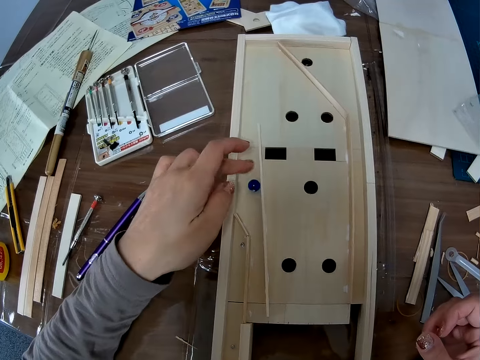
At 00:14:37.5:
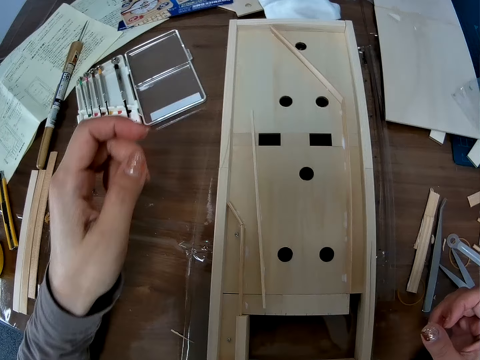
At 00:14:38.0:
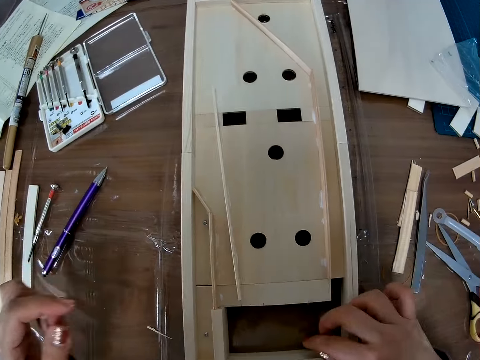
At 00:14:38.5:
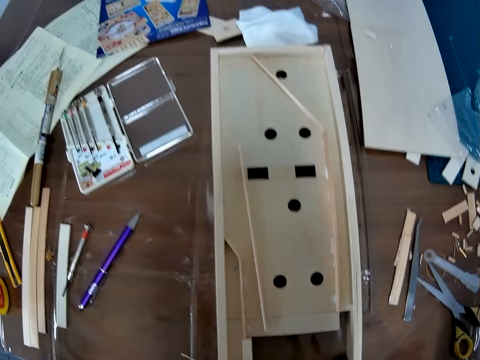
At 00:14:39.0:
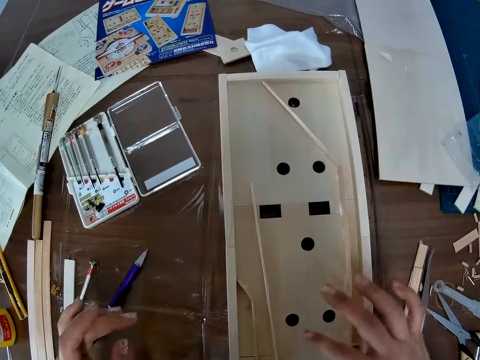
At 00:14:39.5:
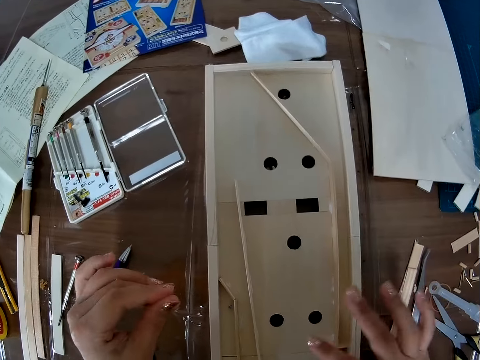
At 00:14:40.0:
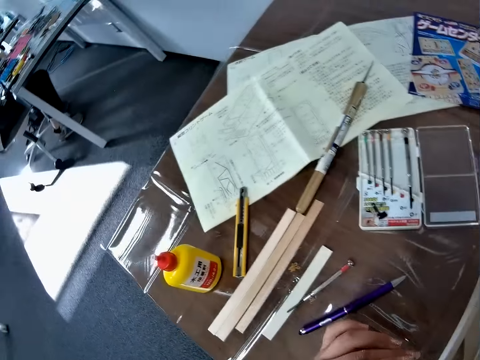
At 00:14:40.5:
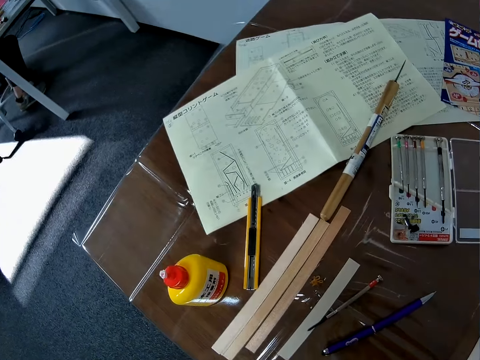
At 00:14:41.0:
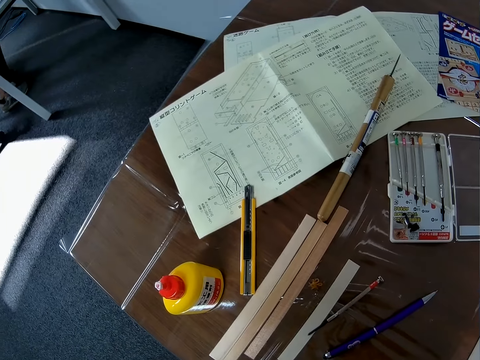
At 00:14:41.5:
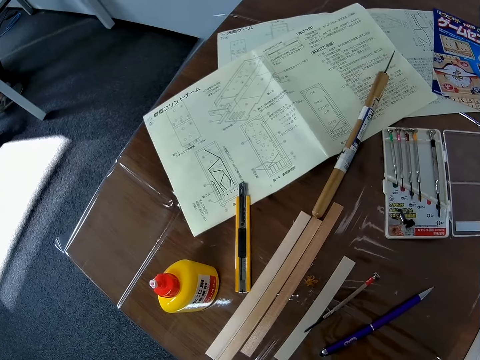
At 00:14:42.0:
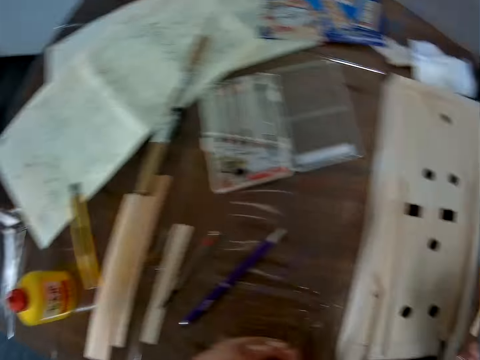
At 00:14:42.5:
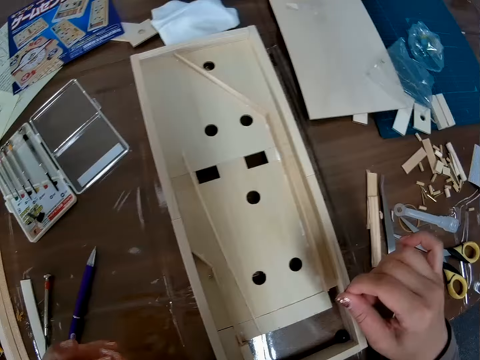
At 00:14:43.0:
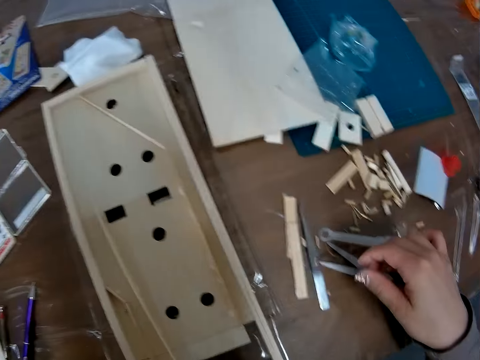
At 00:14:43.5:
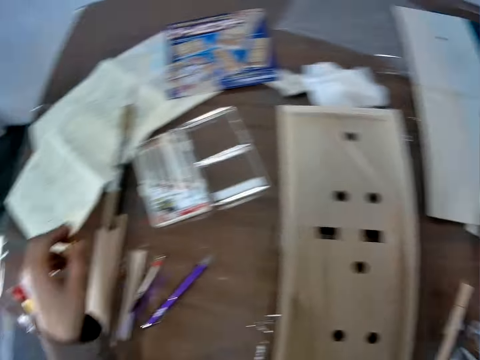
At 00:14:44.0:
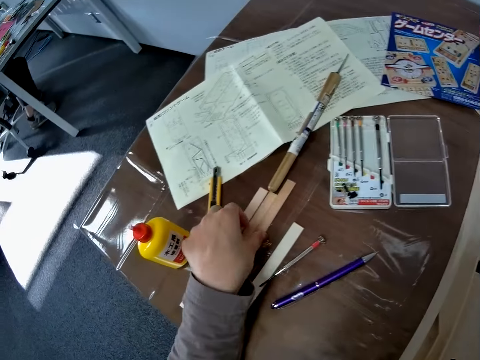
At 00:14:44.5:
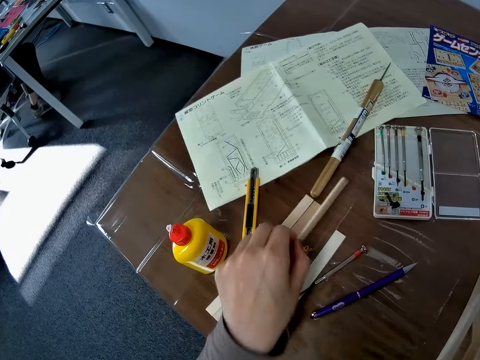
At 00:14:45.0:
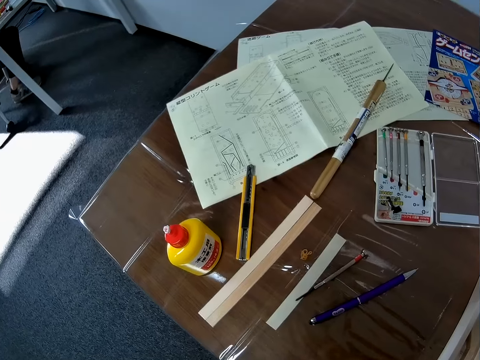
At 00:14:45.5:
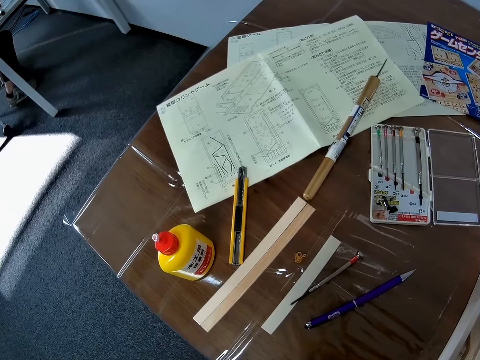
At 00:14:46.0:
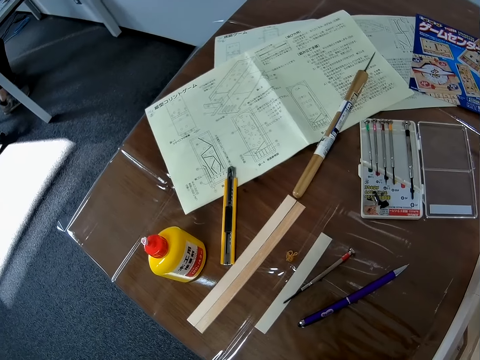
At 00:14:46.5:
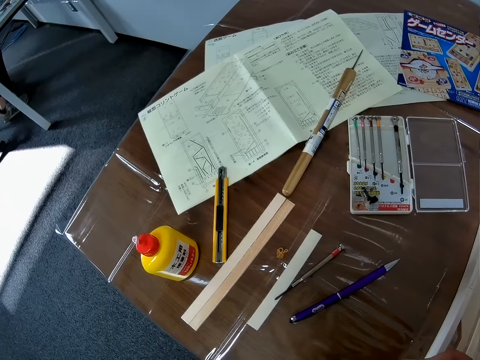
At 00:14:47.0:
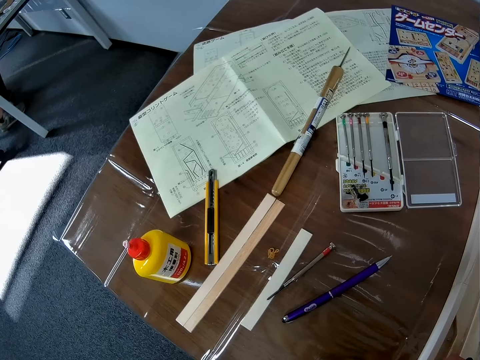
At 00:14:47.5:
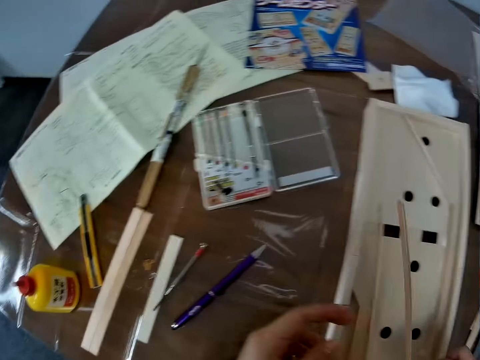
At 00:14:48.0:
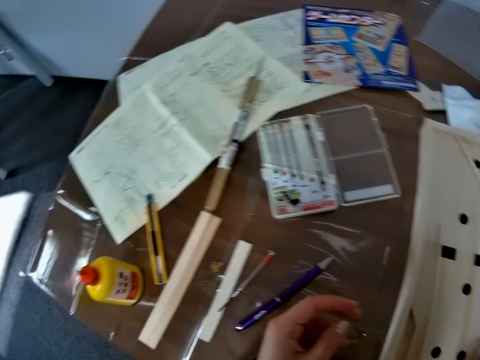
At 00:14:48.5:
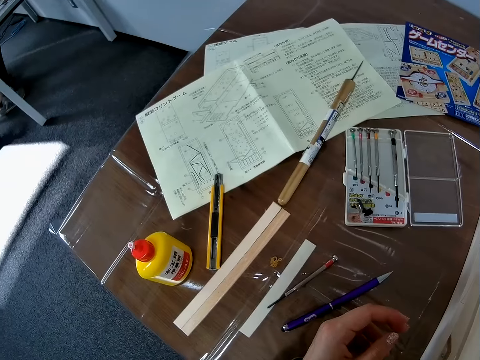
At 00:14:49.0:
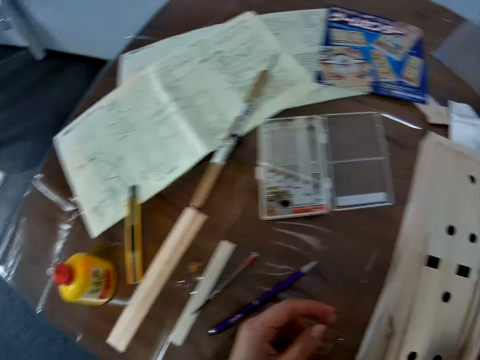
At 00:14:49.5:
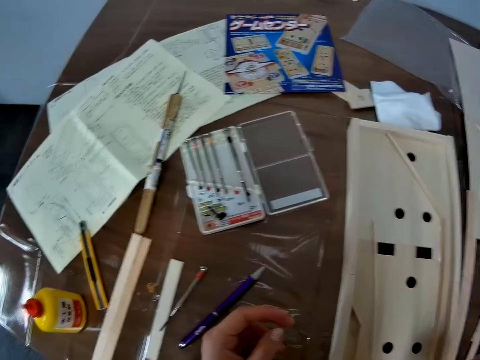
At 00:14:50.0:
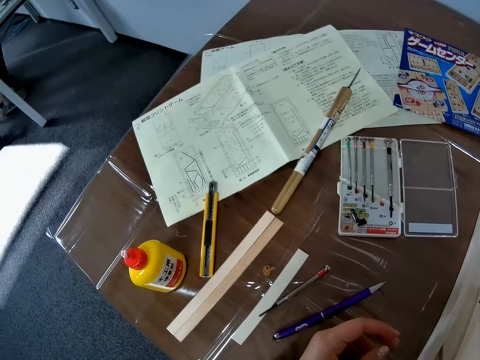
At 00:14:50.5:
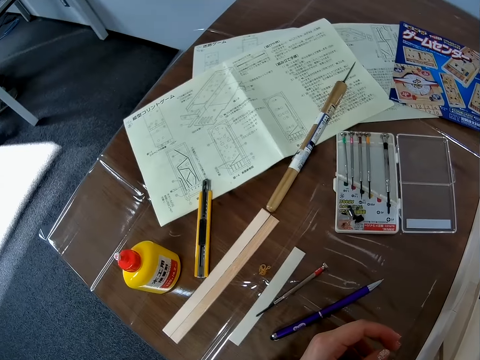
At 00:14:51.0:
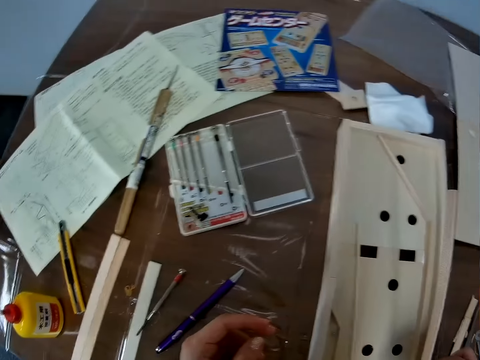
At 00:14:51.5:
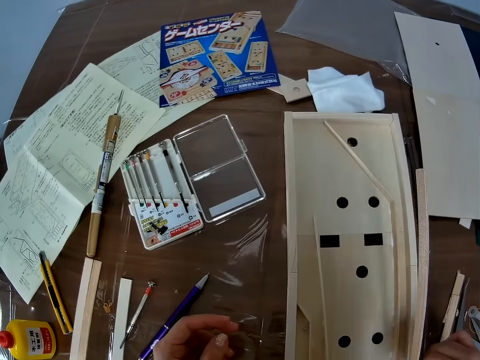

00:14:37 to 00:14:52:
The camera wearer strikes the glass marble. They pass a crystal stone in the piece of wood in the wooden craft. They pick up another piece of wood on the table.

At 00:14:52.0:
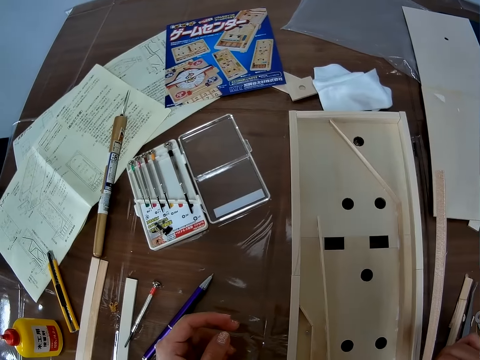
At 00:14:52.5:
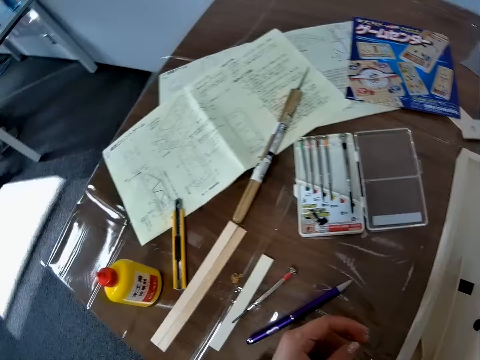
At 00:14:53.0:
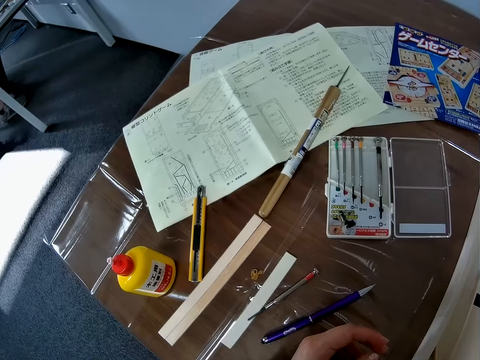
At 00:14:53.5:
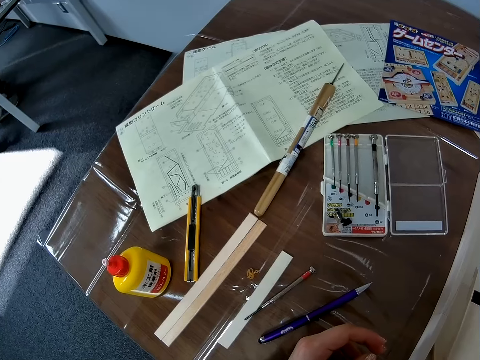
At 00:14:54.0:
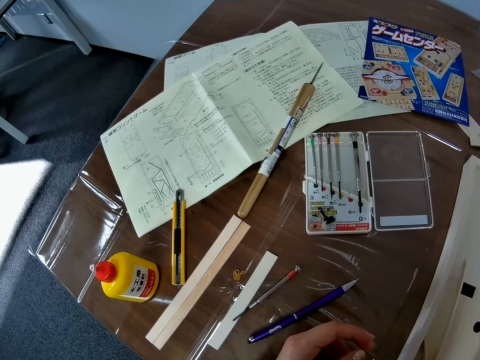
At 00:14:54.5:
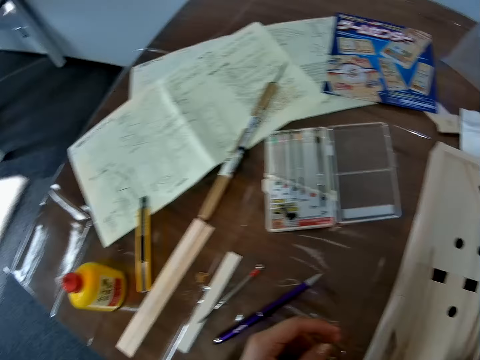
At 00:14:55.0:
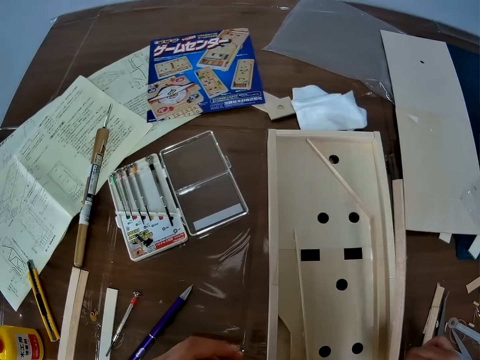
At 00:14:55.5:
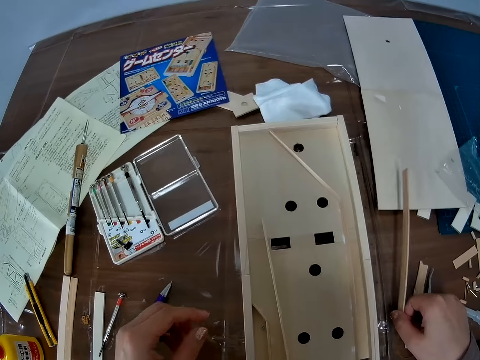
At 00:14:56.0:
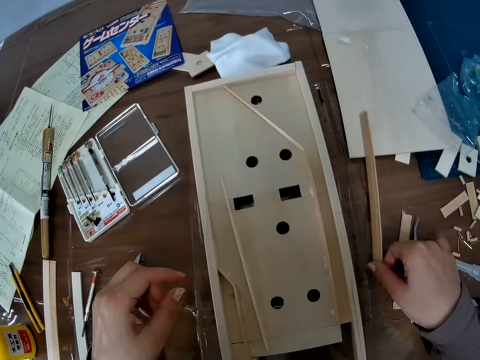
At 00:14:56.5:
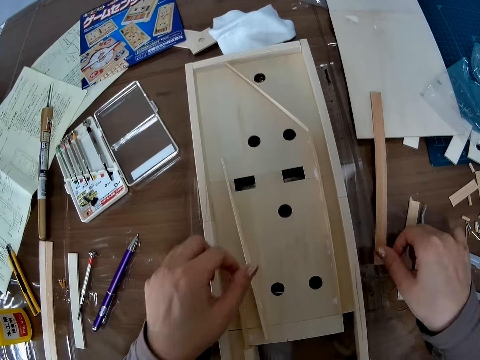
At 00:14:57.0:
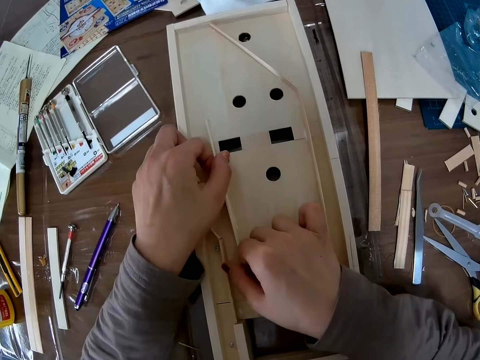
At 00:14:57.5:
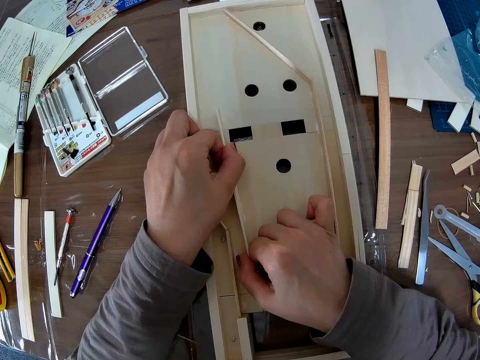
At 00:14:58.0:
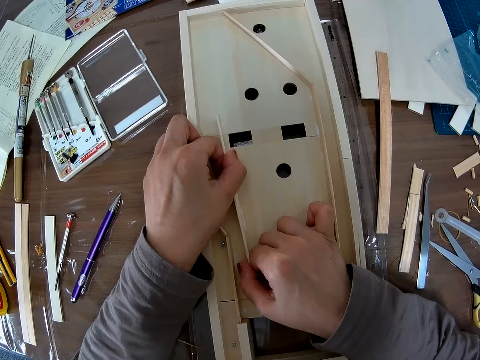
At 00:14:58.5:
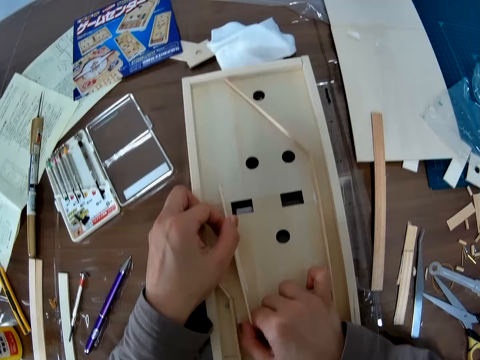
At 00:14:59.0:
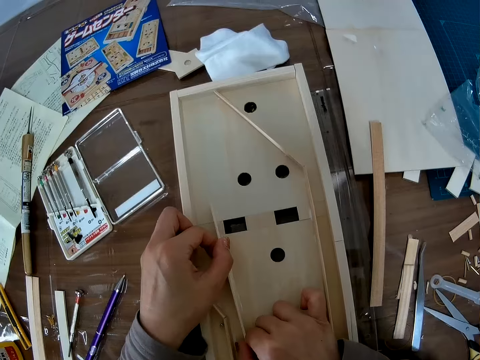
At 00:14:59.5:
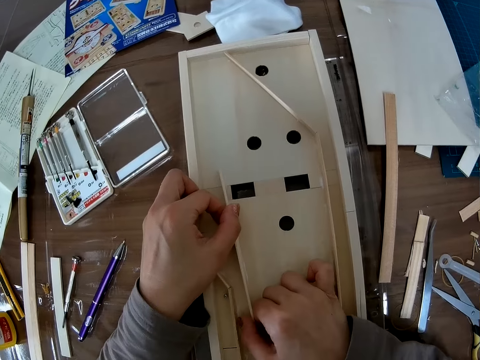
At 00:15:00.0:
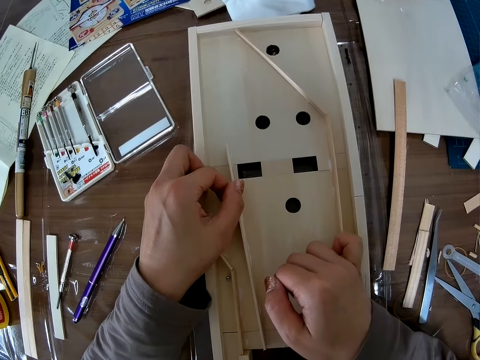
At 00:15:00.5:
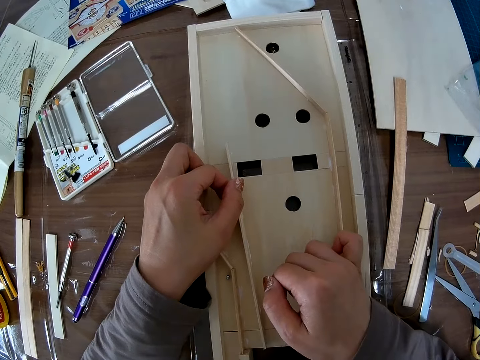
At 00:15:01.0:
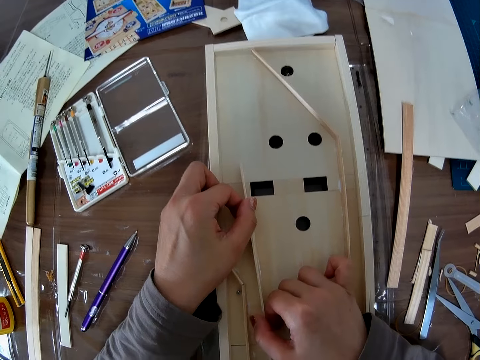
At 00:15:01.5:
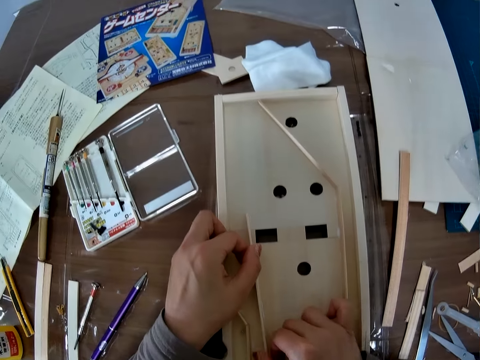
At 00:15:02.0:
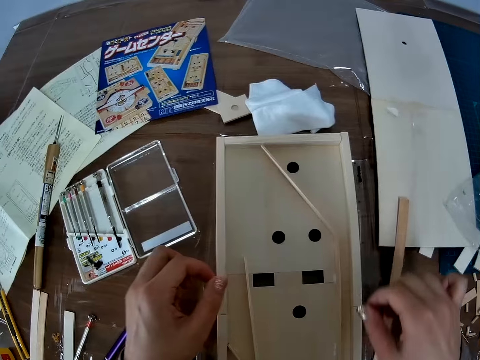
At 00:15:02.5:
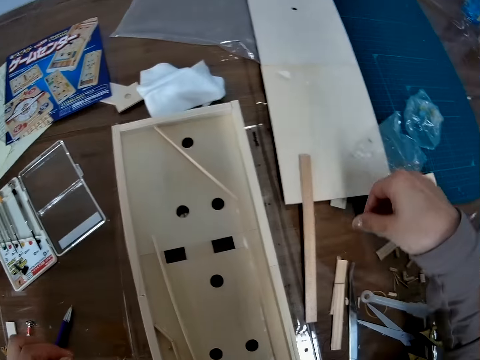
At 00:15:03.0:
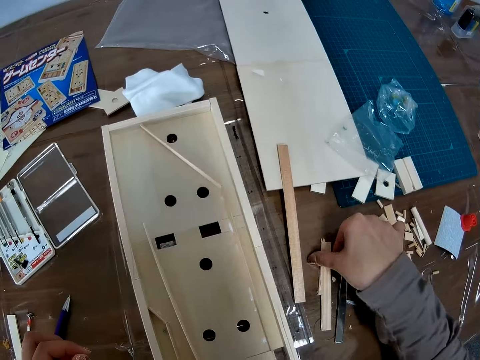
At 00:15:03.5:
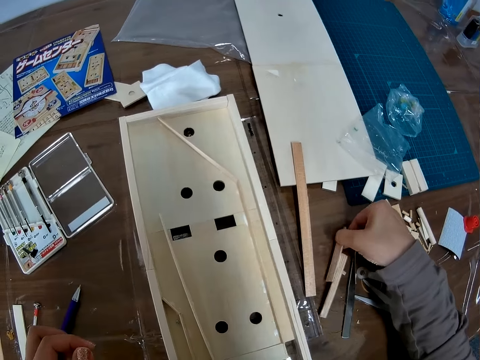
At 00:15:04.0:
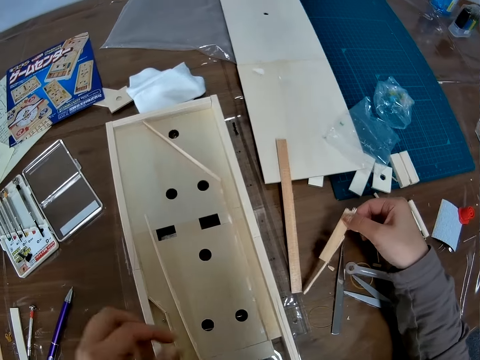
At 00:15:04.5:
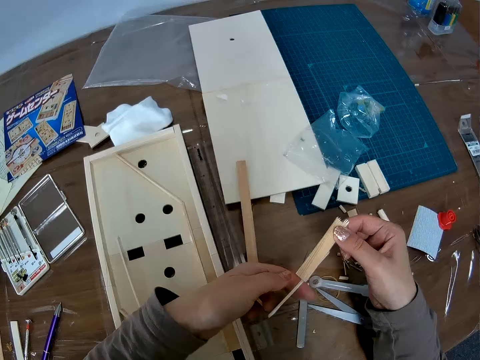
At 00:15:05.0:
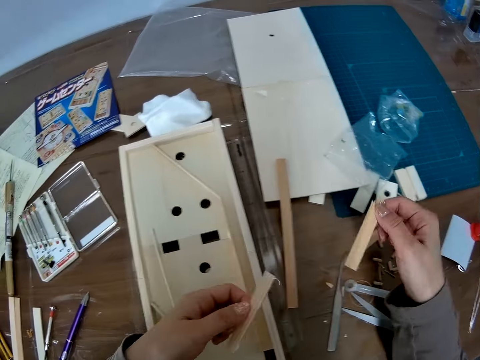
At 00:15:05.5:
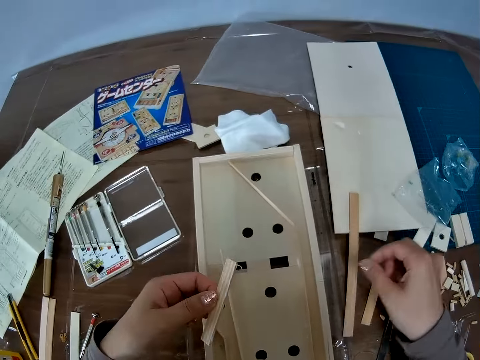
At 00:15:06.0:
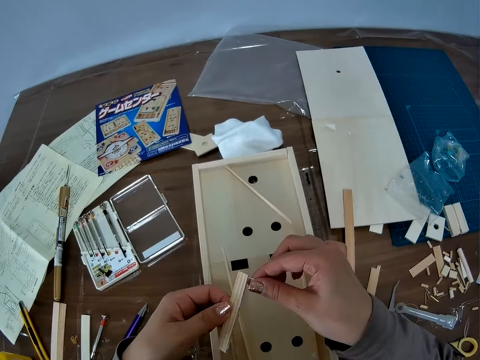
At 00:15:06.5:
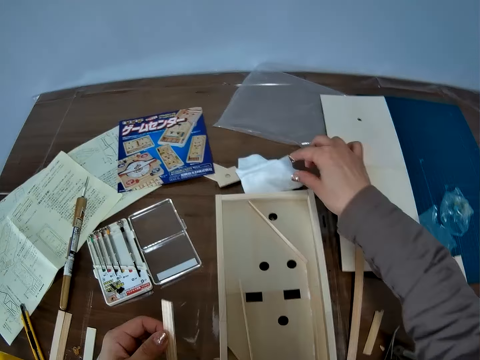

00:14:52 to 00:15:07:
The camera wearer drops the piece of wood or wood craft material beside the wooden craft. They adjust the piece of wood in the wooden craft. They pick up another piece of wood on the table. They separate the wood craft materials and drop the wood craft material.
